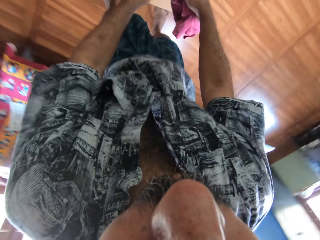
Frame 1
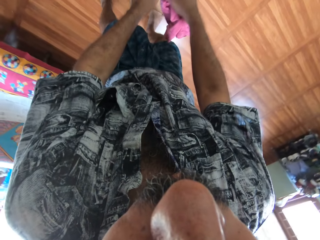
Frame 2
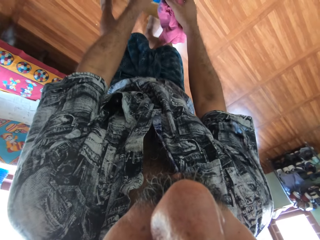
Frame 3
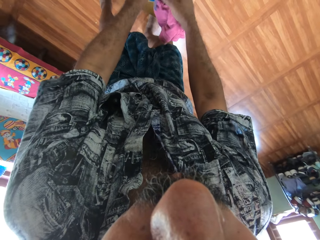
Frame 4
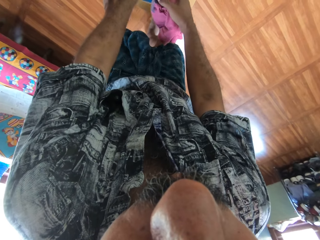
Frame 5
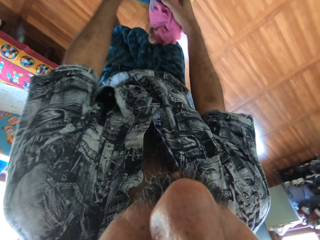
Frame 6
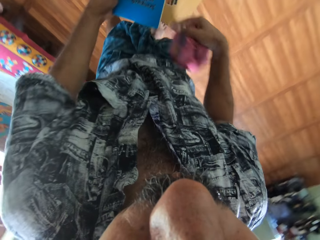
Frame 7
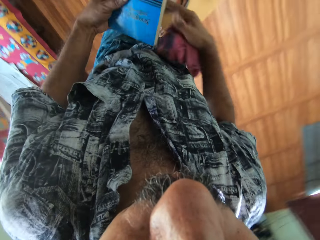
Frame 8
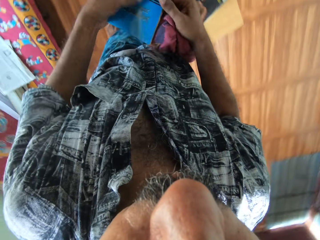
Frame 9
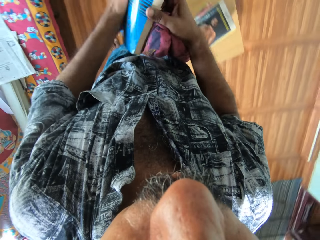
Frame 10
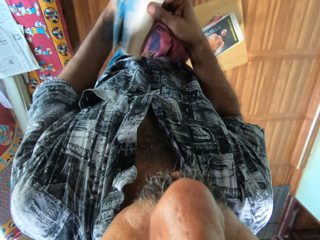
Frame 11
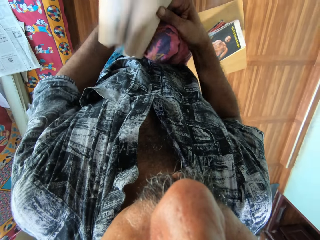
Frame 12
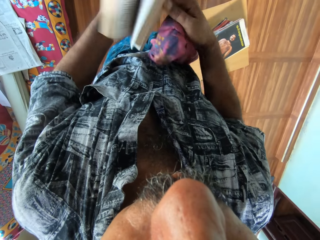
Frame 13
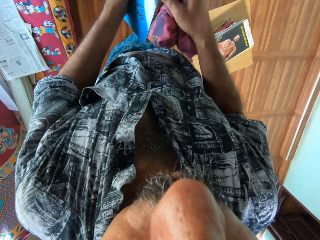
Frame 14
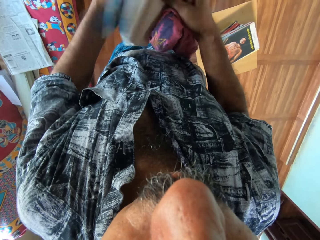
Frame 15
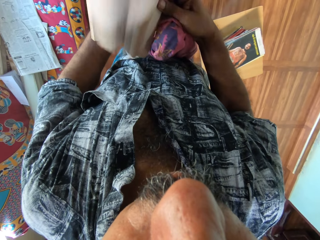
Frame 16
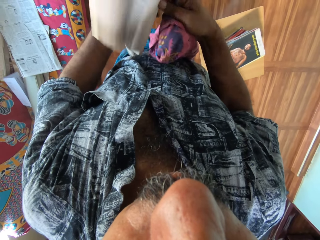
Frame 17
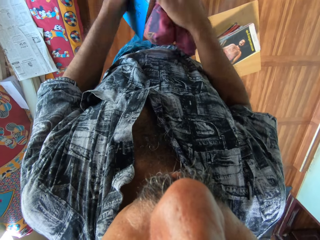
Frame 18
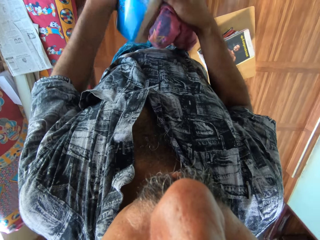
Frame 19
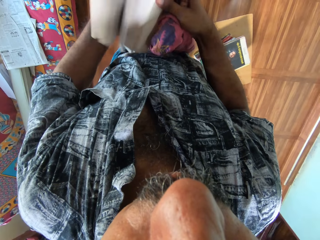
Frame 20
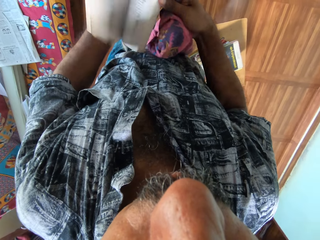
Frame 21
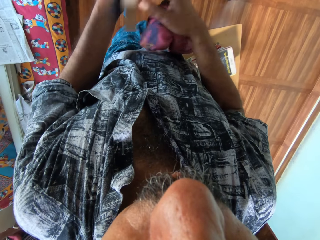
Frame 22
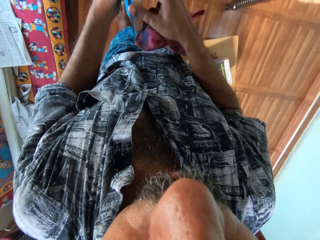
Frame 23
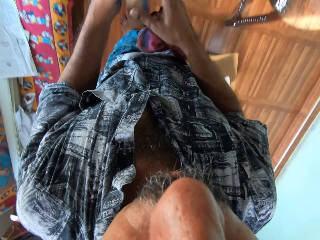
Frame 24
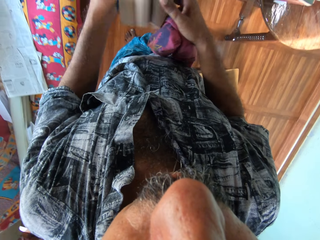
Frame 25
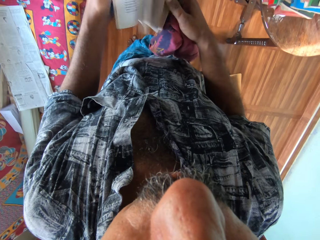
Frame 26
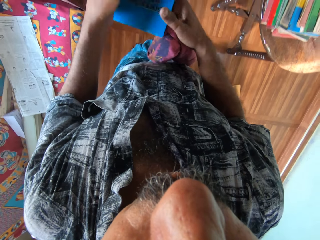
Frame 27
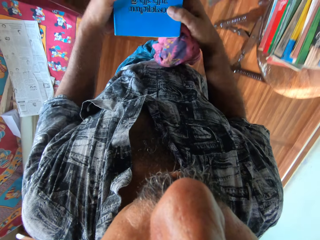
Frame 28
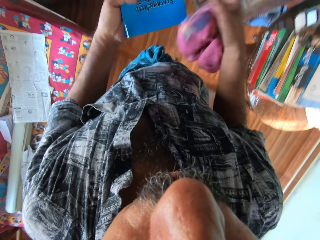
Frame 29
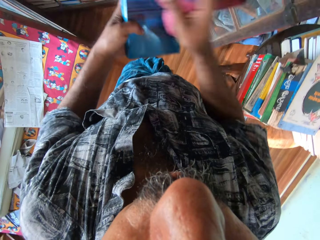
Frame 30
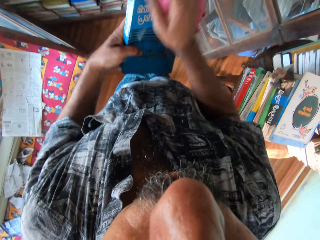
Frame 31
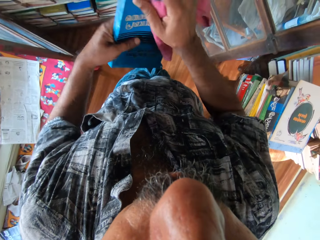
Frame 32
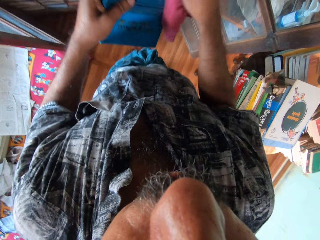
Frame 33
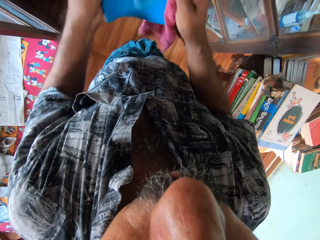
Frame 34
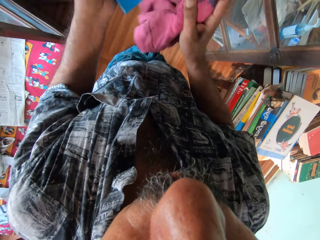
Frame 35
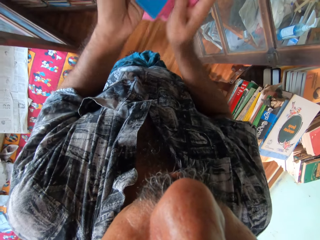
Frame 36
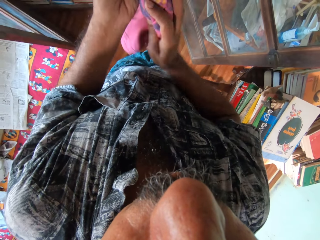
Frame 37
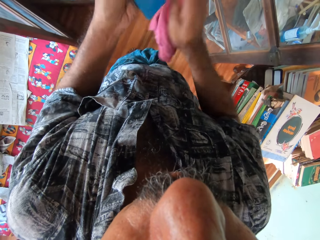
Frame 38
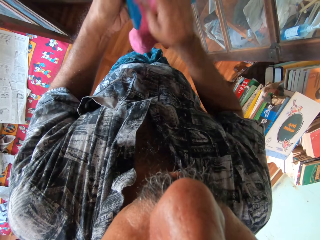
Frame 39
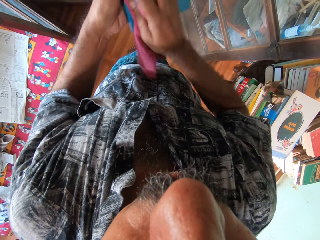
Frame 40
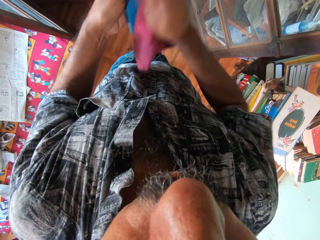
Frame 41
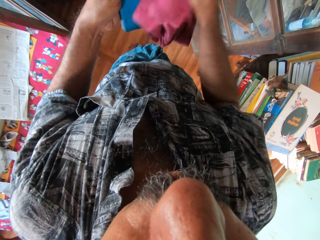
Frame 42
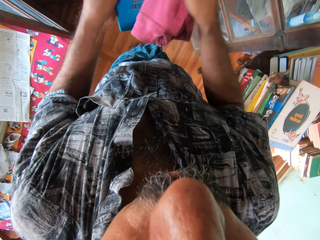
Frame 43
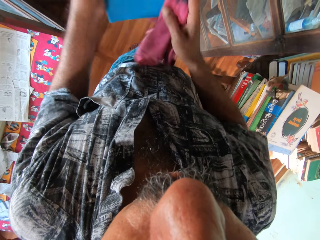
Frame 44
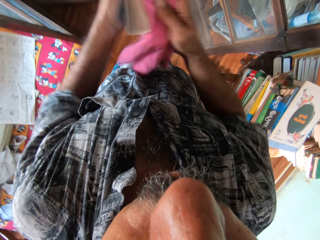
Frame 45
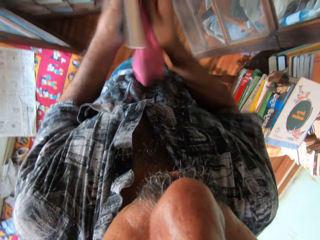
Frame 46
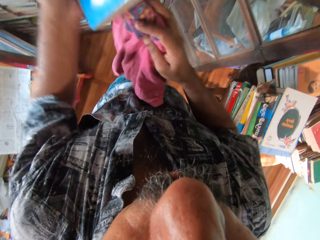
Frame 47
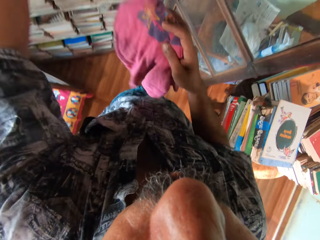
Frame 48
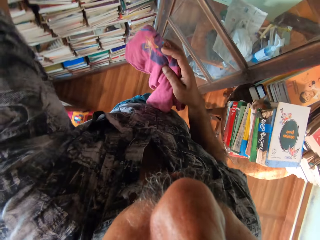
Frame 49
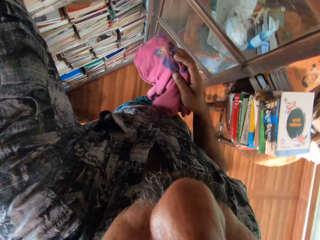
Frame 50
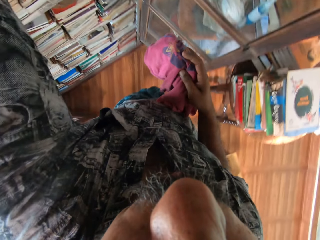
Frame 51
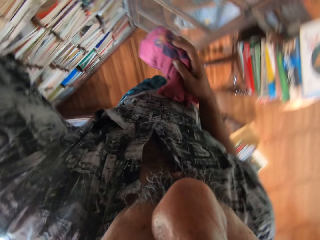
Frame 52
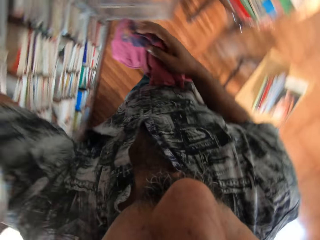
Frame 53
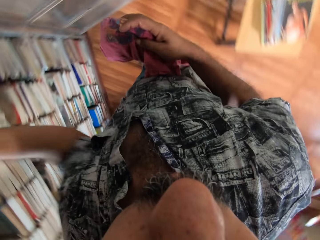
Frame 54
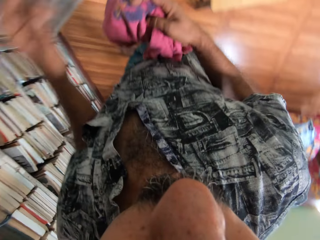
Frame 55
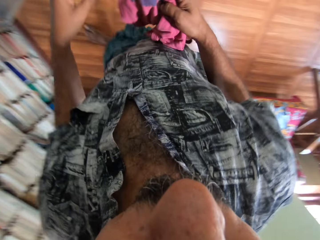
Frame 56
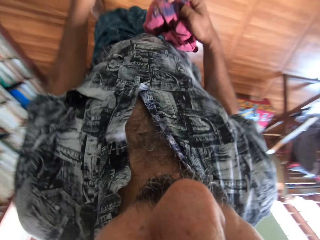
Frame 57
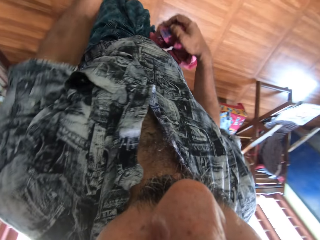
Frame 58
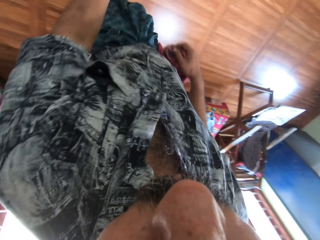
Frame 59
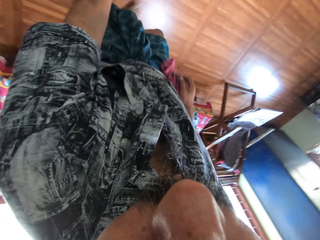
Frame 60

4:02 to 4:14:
The camera wearer picks a book from the stack of books with both hands. He flips the pages of the book with both hands. He cleans the book with the piece of cloth in his right hand. He puts the book on the bookshelf with his left hand.

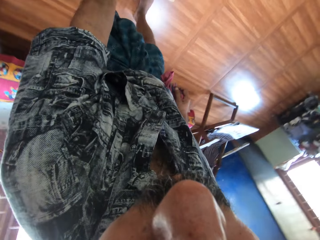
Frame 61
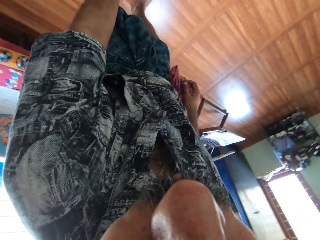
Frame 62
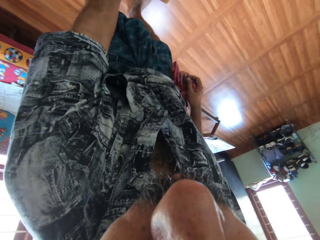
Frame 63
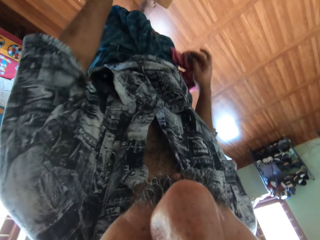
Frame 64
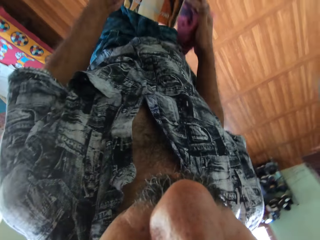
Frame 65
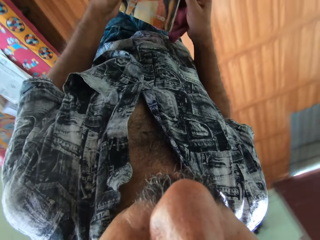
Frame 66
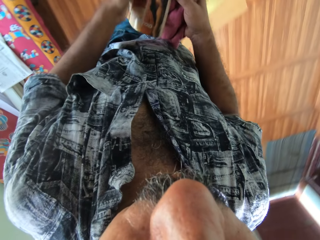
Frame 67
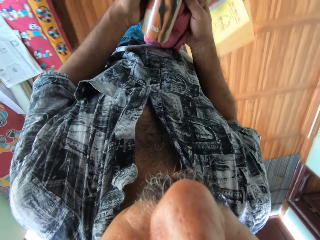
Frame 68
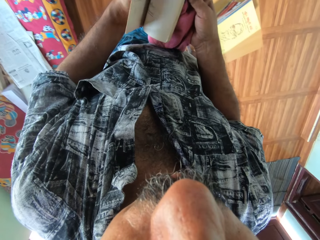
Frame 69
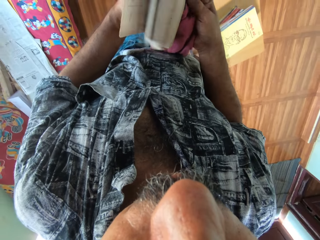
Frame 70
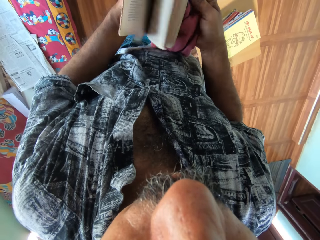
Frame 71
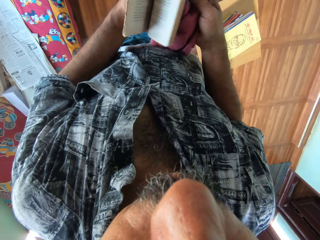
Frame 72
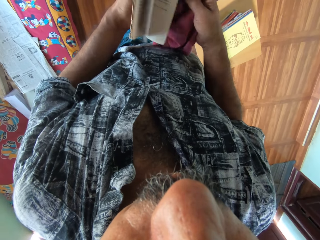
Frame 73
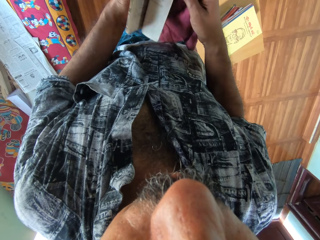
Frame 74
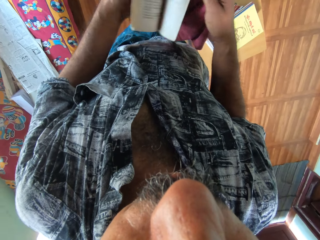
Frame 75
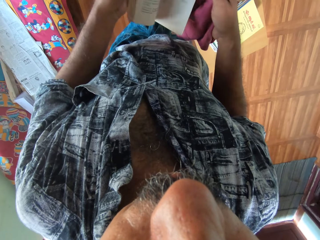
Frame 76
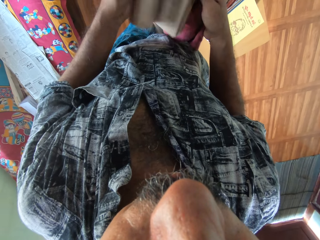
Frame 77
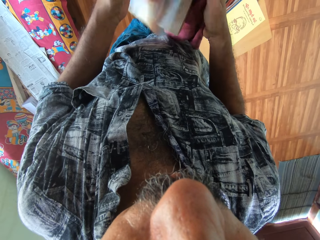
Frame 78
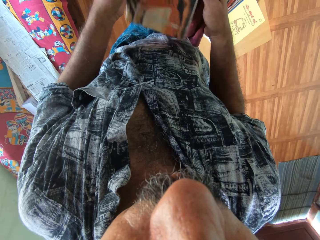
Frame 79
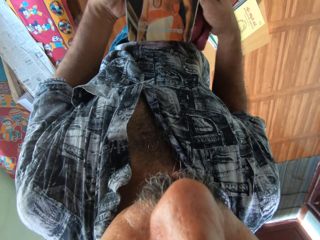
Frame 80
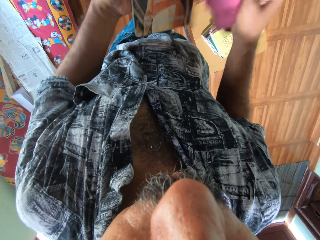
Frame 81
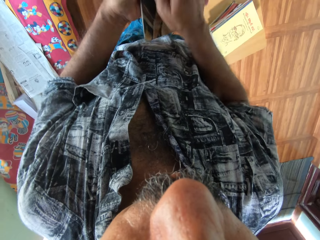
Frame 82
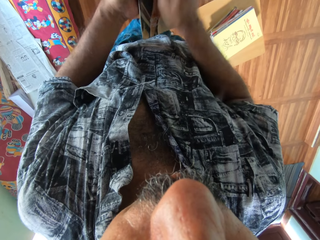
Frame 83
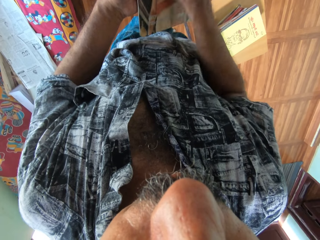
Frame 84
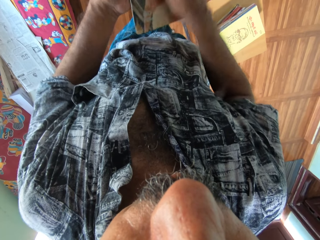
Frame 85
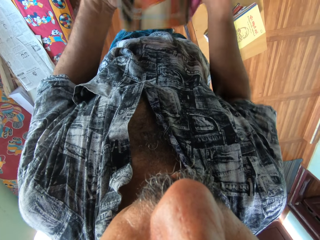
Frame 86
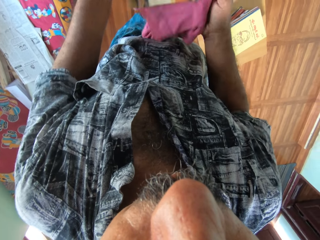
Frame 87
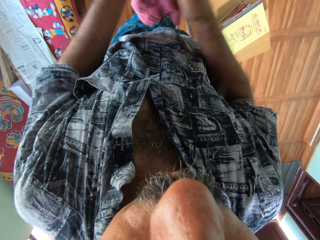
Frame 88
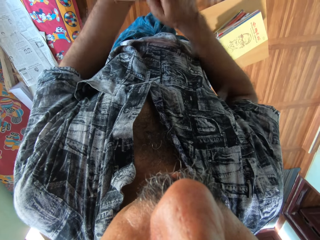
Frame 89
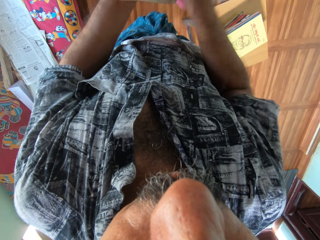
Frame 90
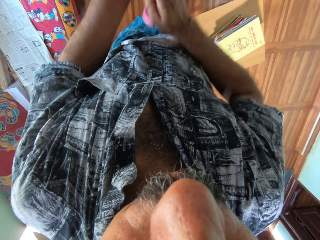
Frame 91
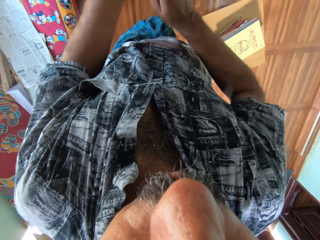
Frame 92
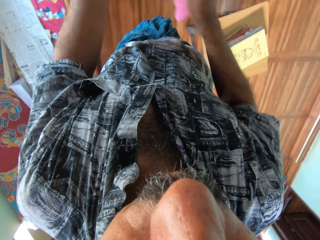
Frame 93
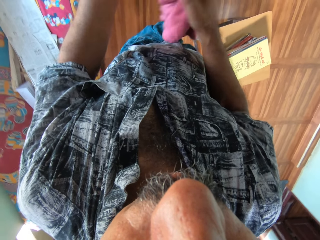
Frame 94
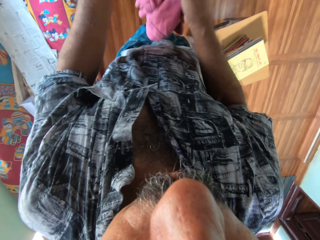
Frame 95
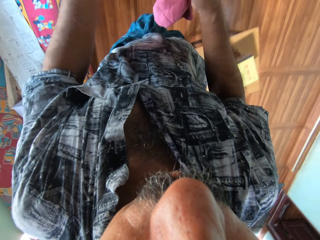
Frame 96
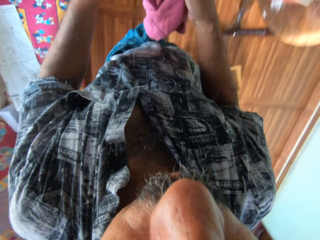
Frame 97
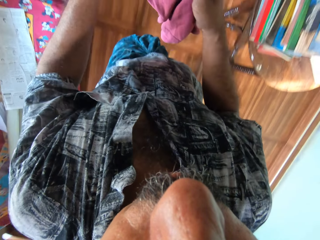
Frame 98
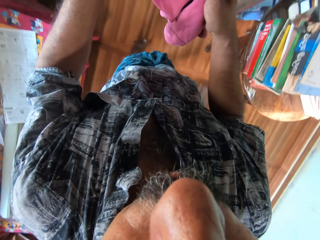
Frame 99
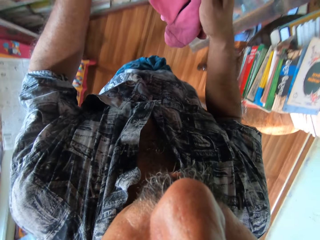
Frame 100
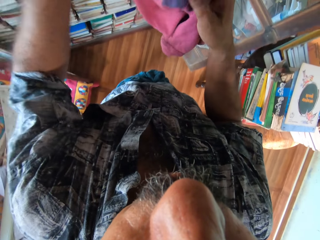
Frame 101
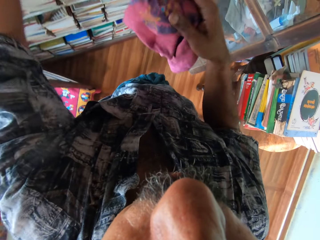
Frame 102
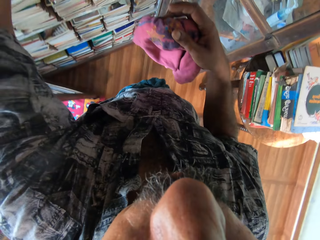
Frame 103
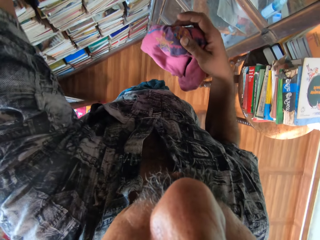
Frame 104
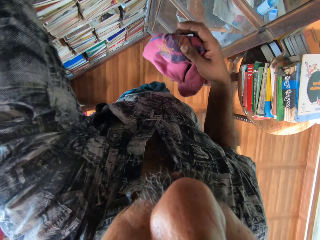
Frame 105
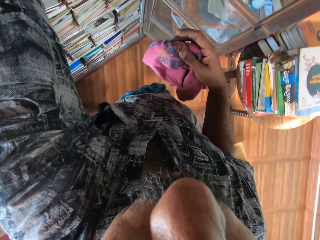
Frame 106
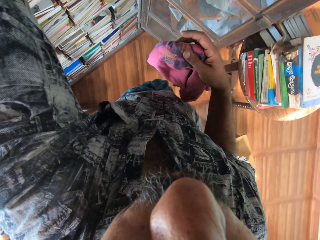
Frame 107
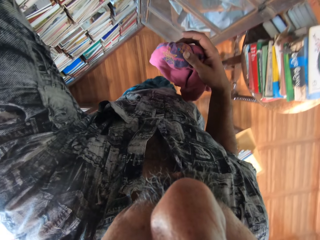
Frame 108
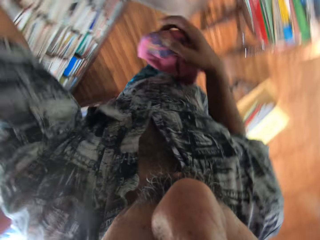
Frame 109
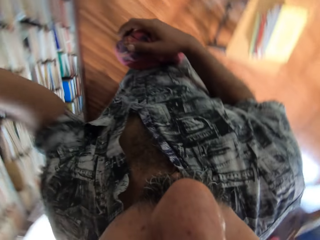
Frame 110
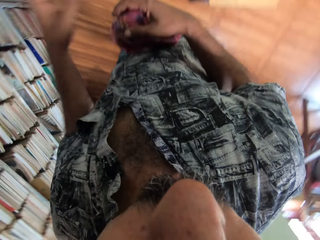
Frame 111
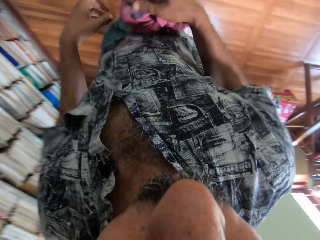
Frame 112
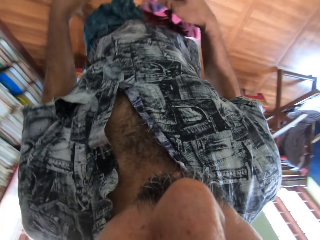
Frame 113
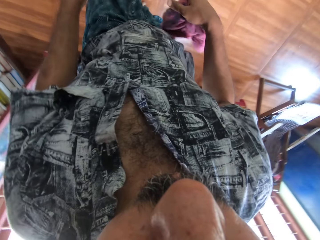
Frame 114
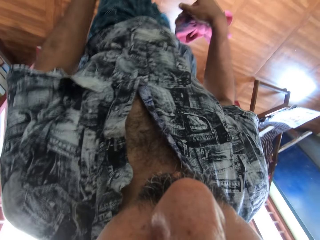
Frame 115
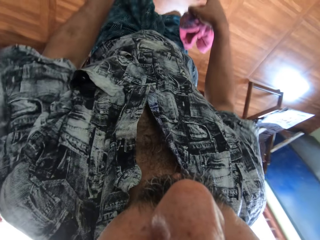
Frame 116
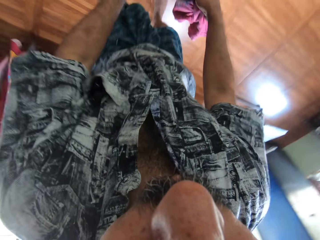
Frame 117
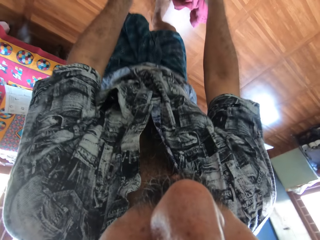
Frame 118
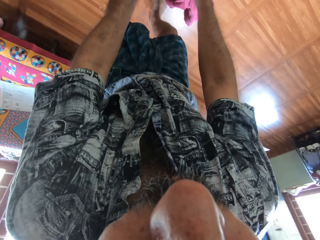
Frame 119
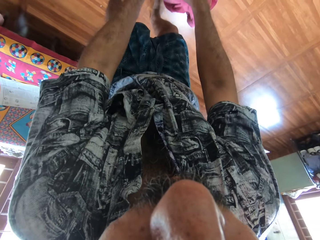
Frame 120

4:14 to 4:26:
The camera wearer picks a book from the stack of books with his left hand. He flips the pages of the book with both hands. He cleans the book with the piece of cloth in his right hand. He puts the book on the bookshelf with his left hand.
